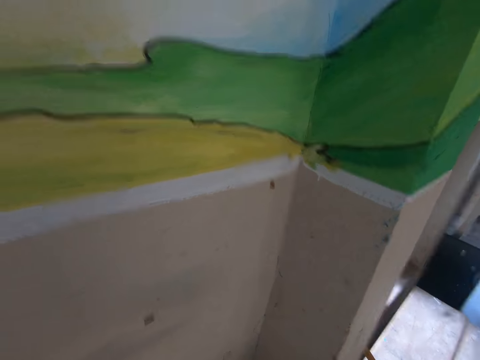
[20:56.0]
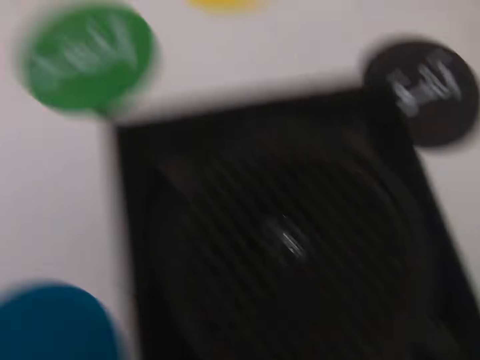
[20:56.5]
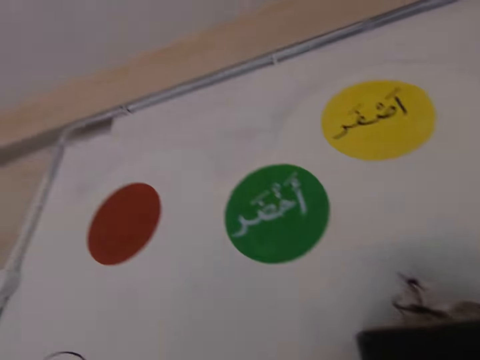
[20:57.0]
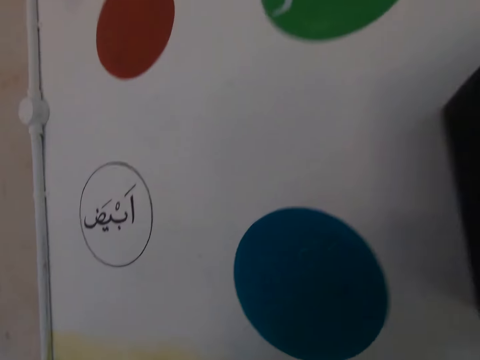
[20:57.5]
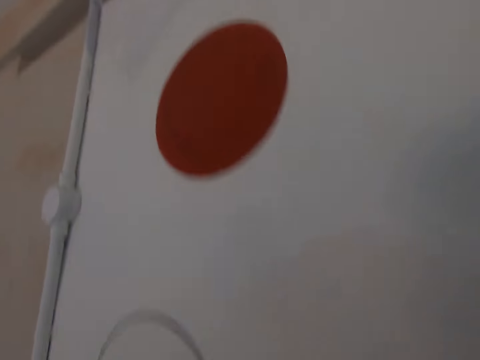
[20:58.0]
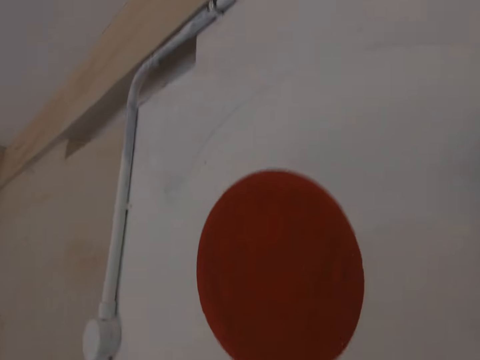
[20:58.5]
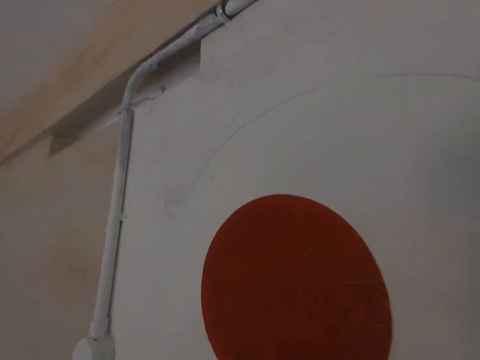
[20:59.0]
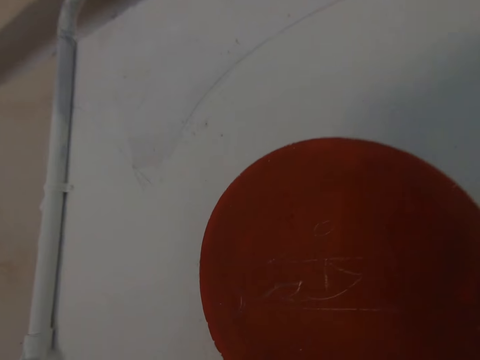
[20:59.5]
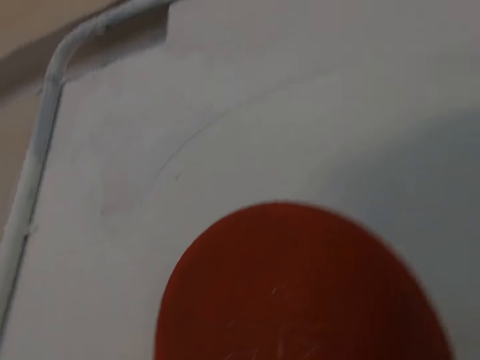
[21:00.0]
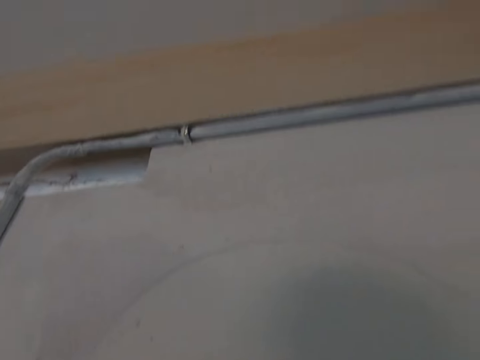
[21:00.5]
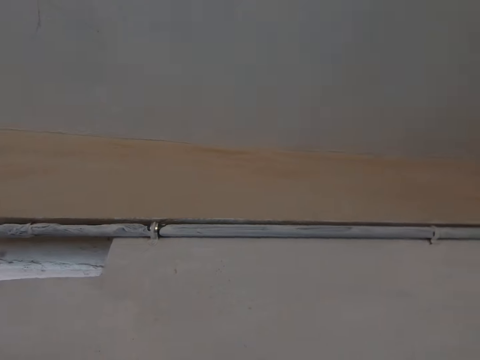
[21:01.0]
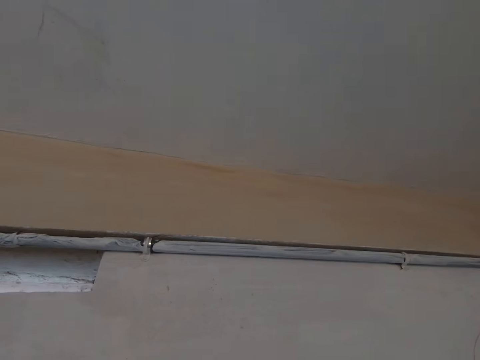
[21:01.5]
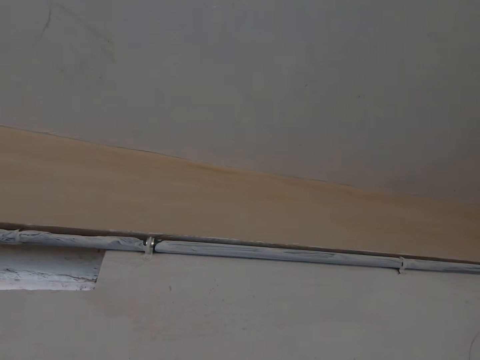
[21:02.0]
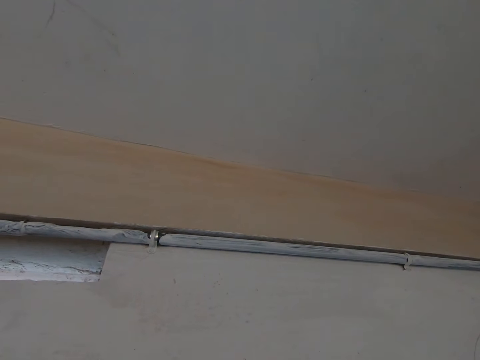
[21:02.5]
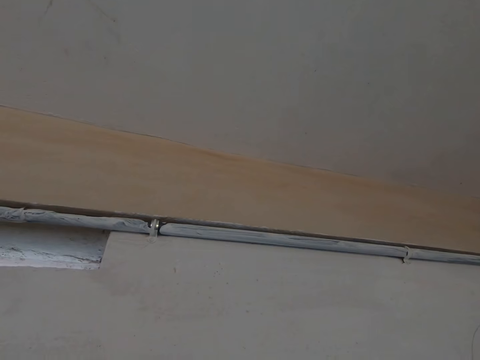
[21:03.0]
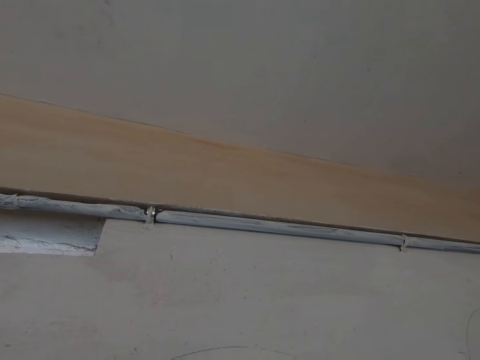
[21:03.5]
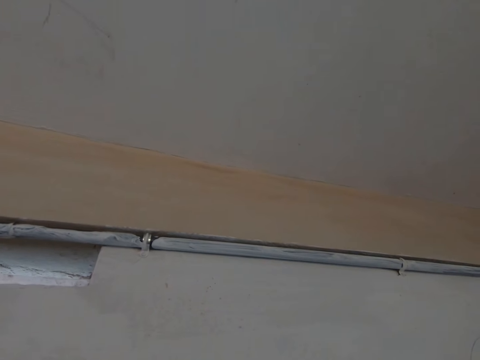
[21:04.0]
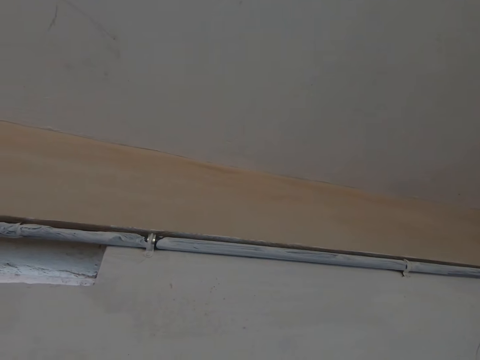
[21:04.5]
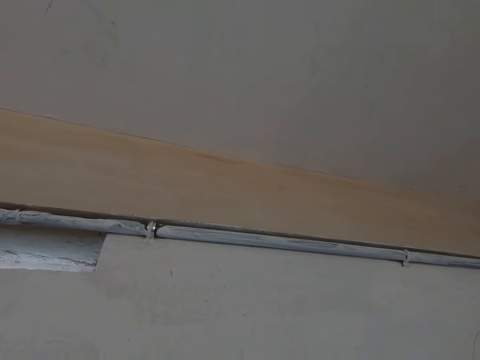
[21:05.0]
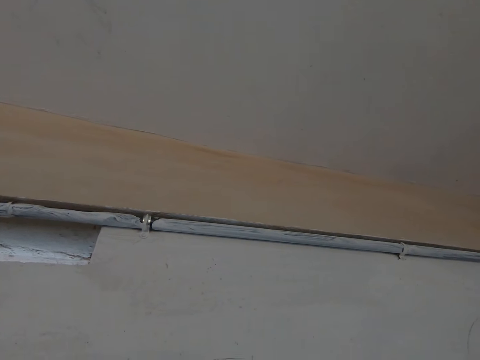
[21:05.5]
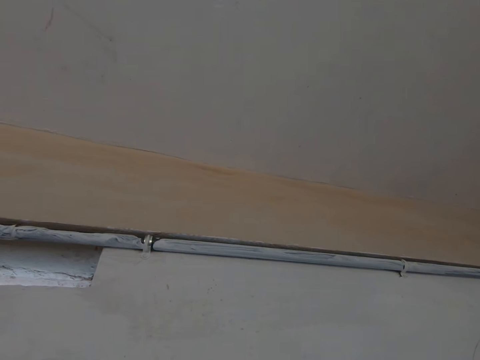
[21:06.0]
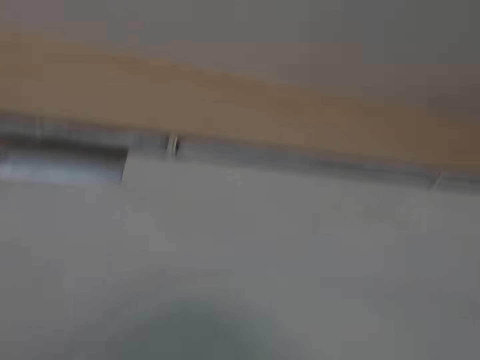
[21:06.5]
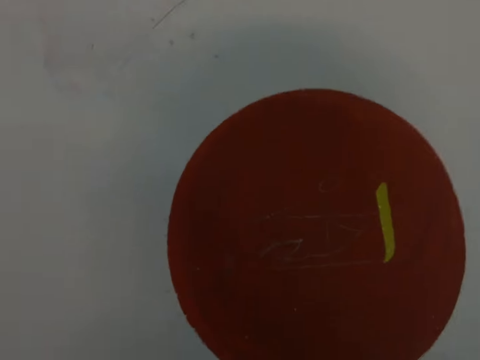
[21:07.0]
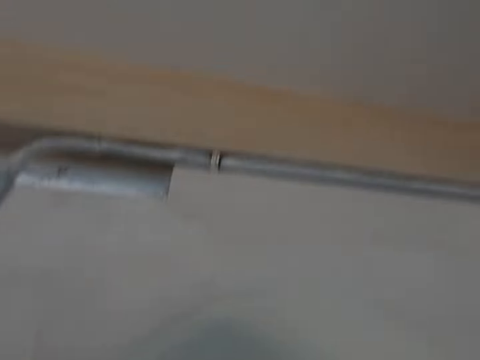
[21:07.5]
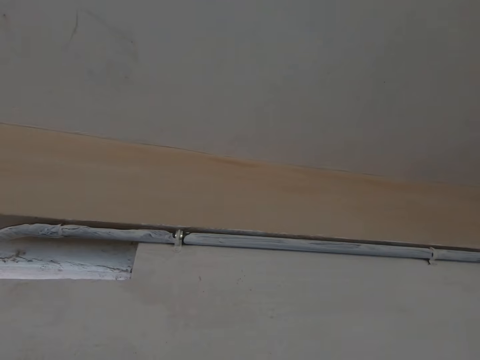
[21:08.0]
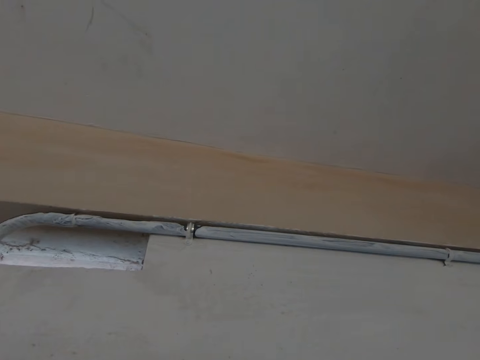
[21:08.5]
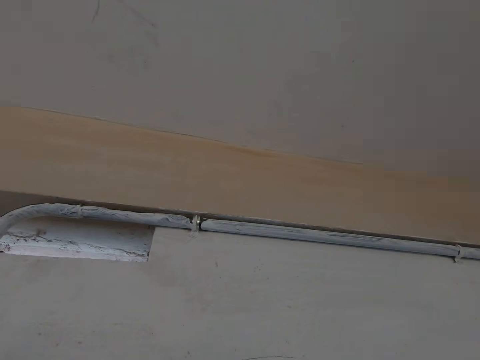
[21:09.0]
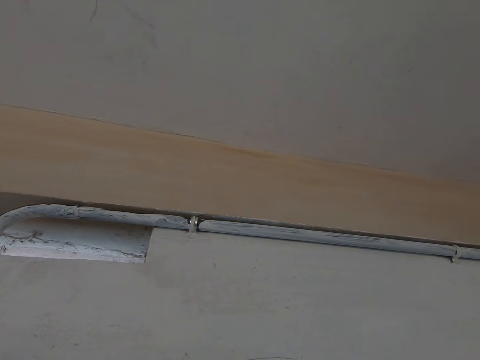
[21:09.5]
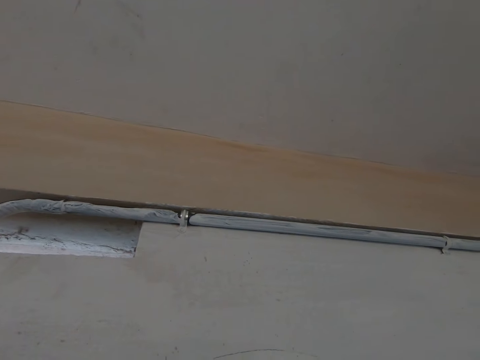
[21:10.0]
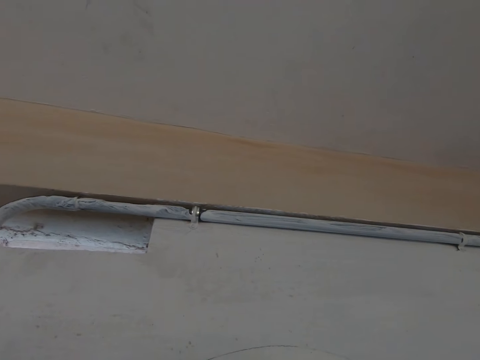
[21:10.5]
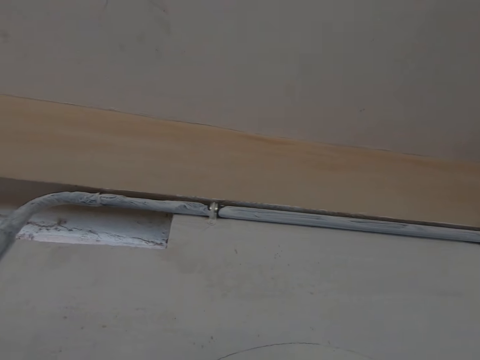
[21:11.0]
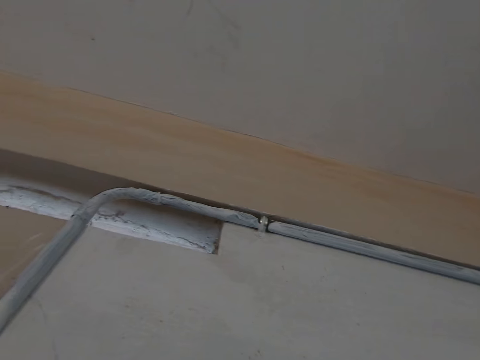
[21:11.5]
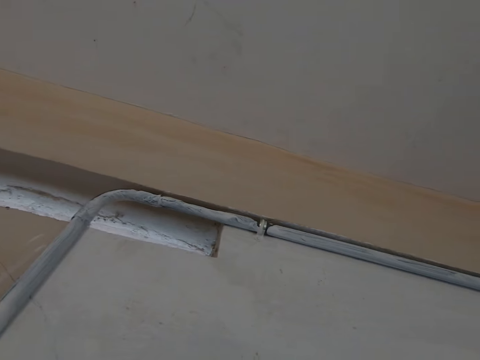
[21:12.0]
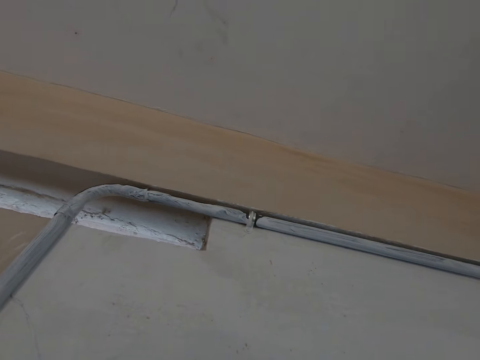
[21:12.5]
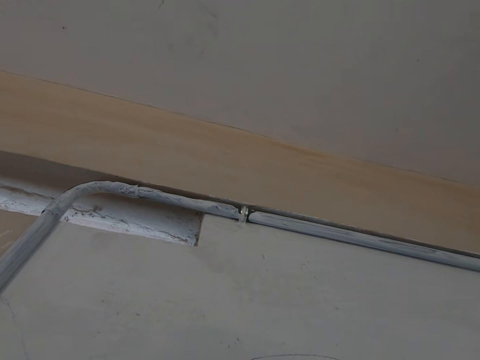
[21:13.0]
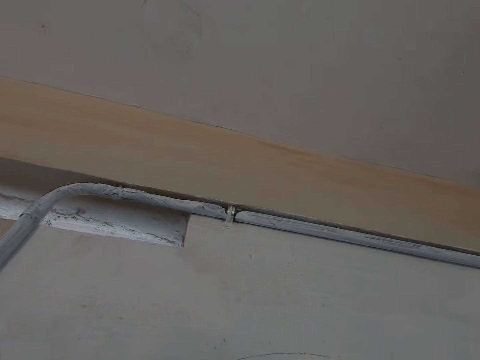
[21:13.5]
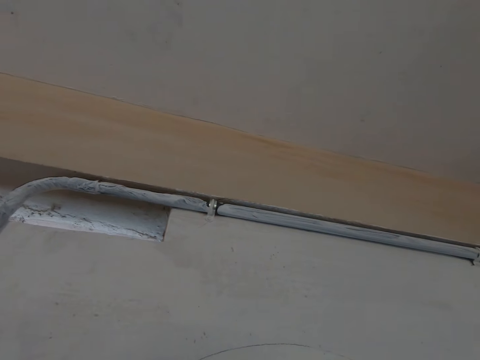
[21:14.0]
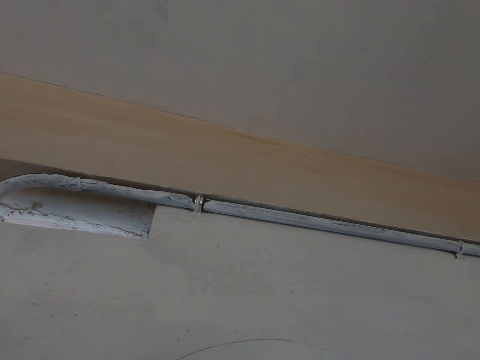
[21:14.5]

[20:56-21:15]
The camera wearer turns around the house. They scrub something.

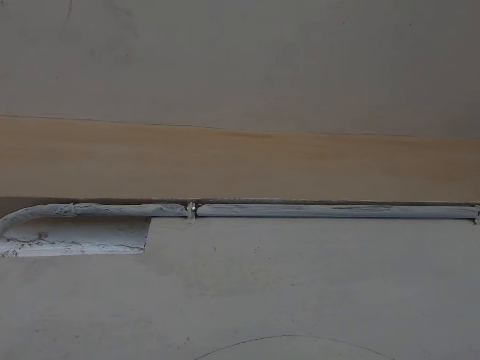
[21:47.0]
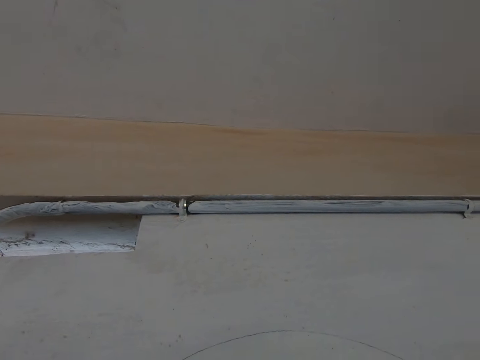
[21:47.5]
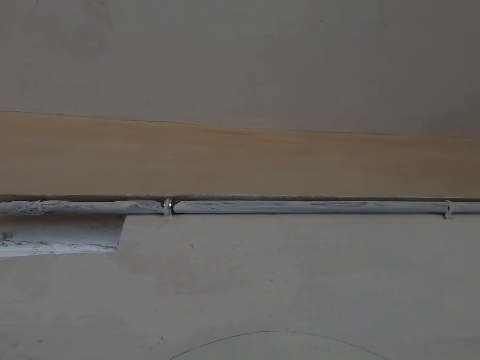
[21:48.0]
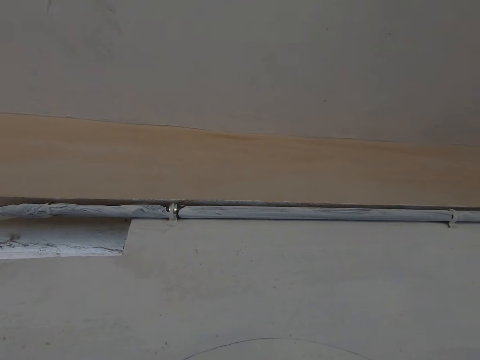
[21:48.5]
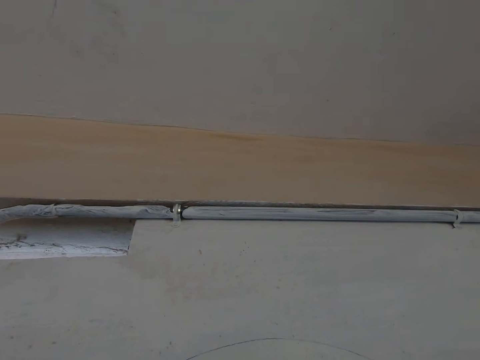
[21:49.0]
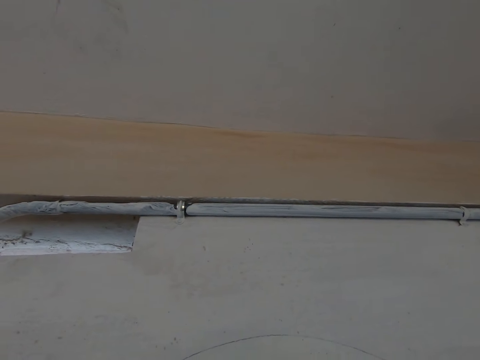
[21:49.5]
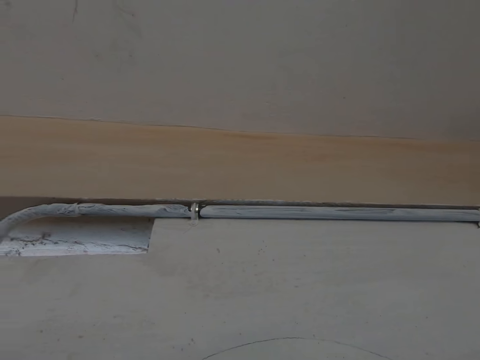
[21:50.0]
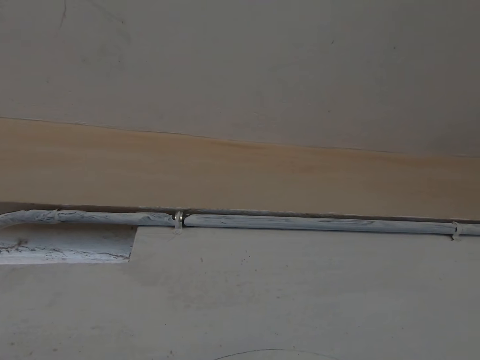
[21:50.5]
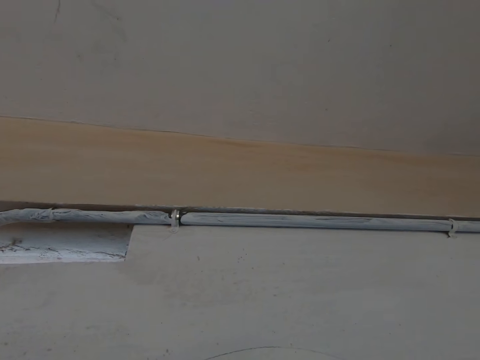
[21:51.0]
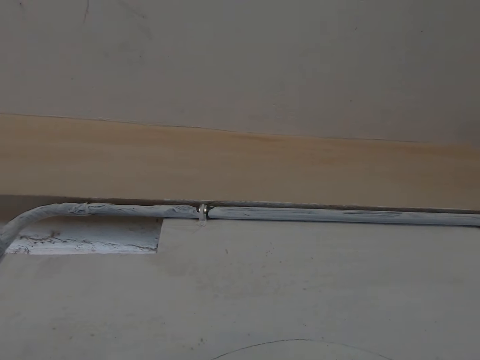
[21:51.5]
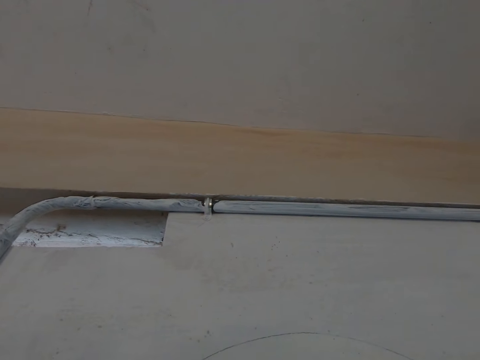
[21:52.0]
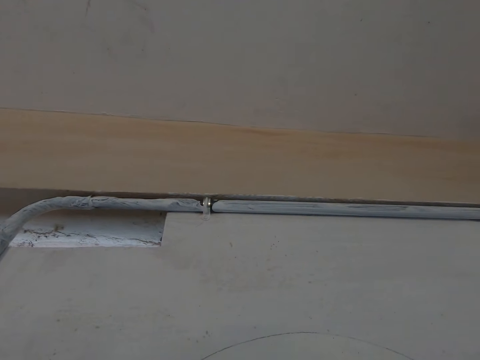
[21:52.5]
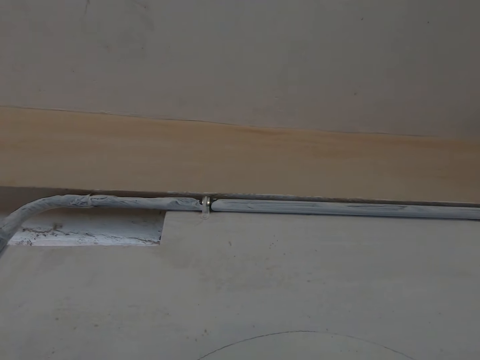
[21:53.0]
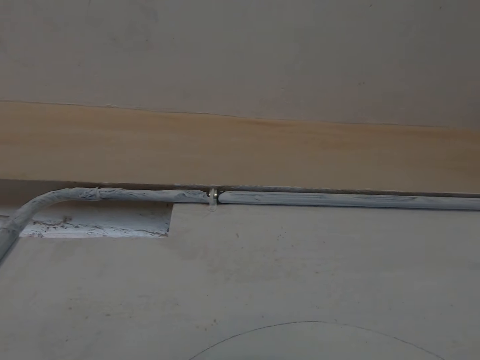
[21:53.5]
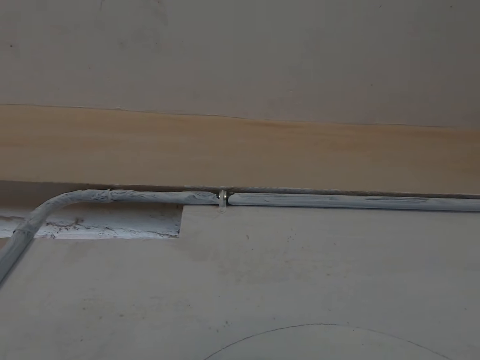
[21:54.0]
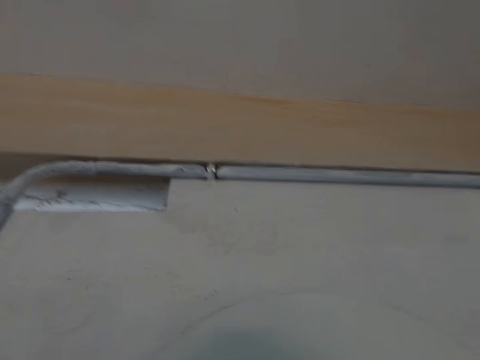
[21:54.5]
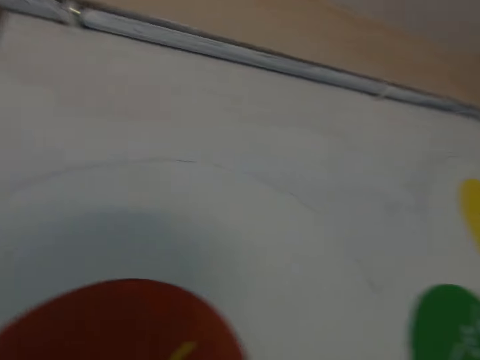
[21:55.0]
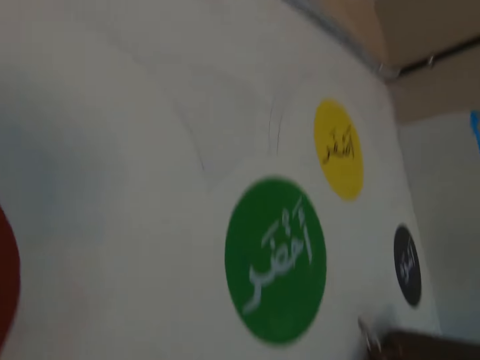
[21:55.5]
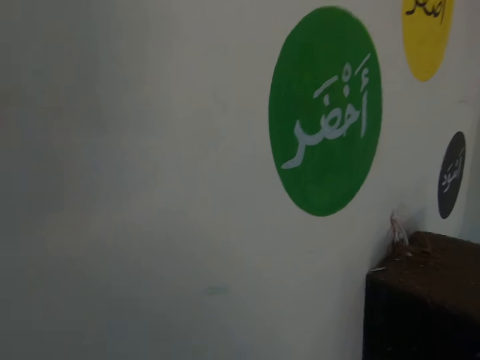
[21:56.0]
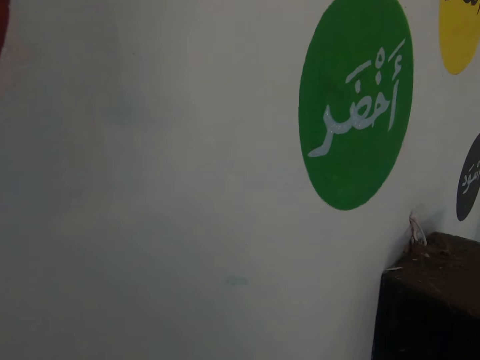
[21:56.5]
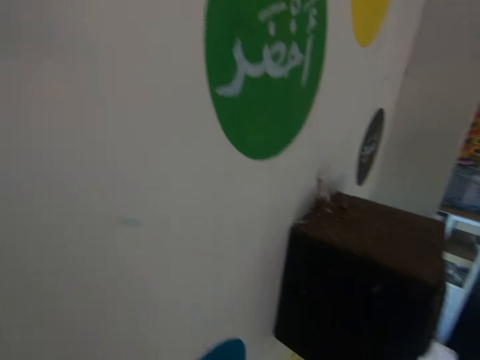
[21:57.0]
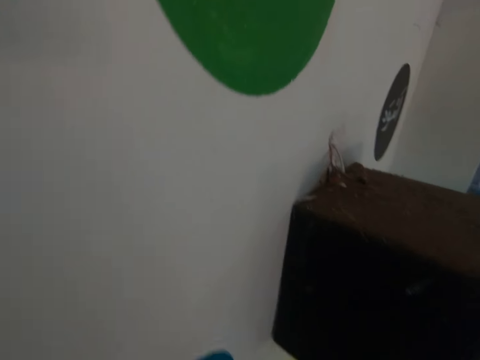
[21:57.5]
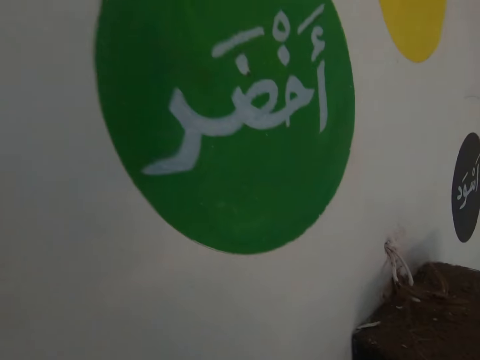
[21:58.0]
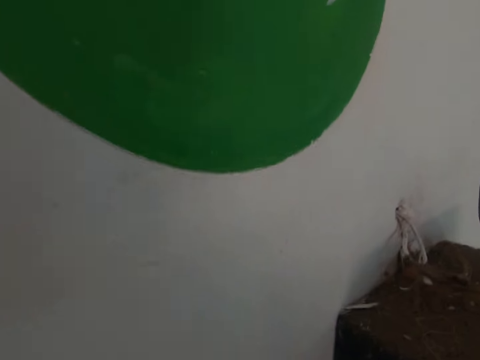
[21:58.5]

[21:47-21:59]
The camera wearer does some activity.
